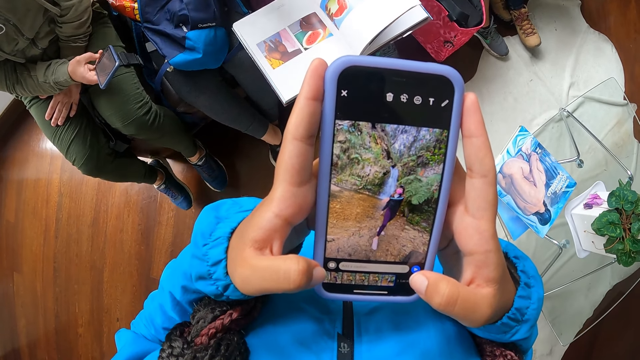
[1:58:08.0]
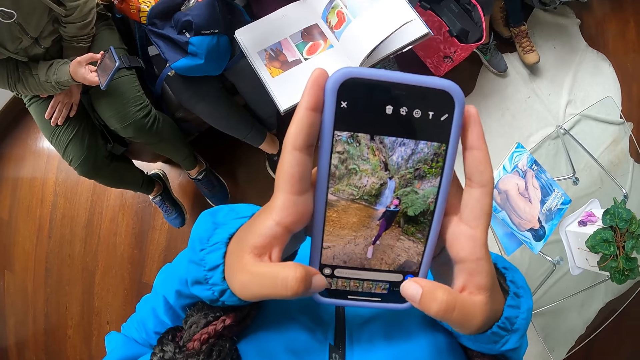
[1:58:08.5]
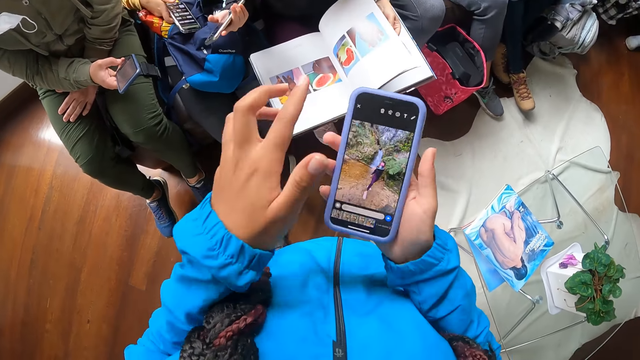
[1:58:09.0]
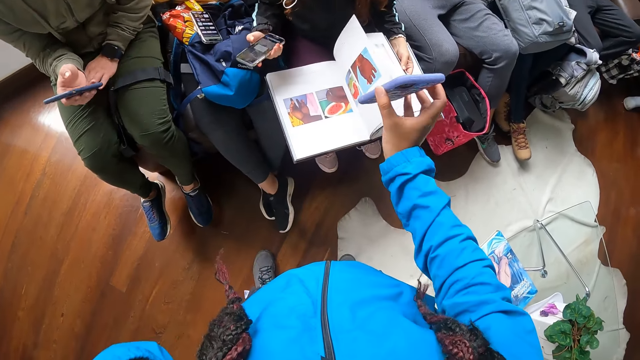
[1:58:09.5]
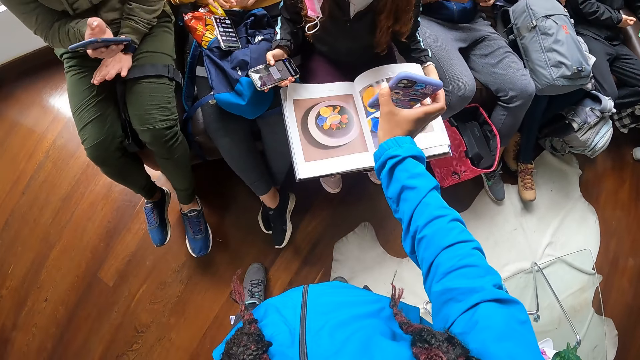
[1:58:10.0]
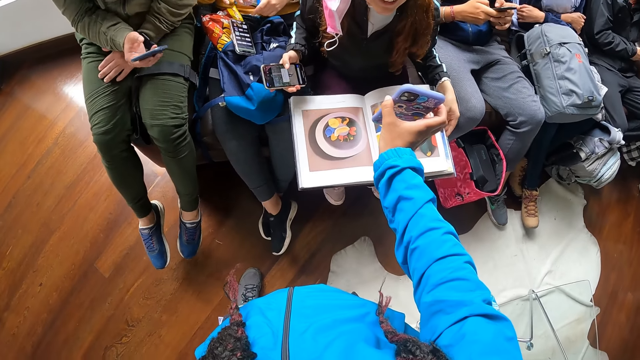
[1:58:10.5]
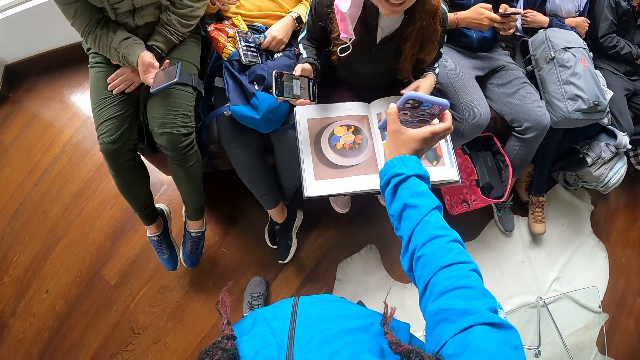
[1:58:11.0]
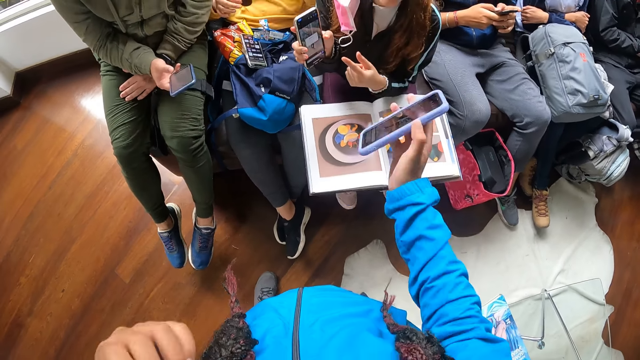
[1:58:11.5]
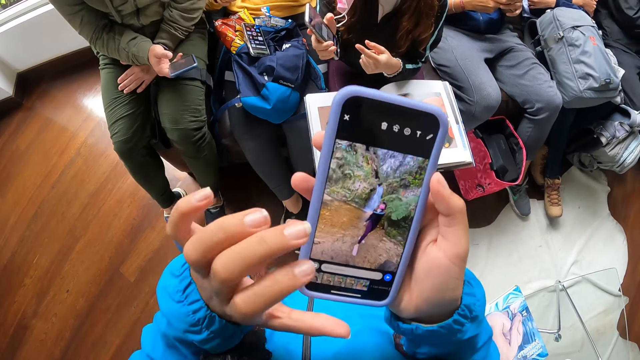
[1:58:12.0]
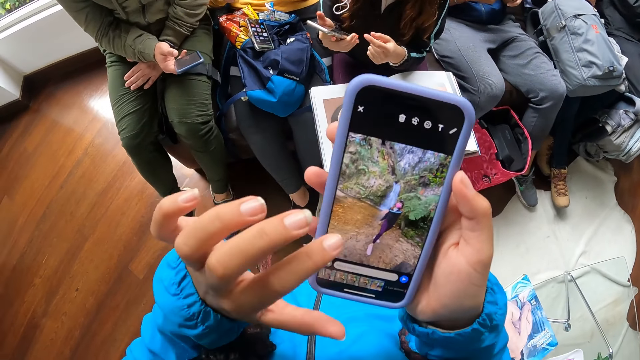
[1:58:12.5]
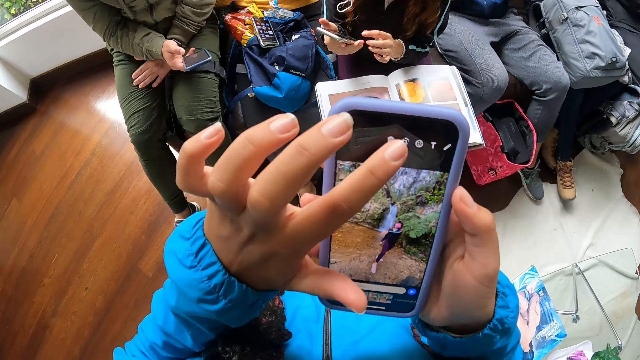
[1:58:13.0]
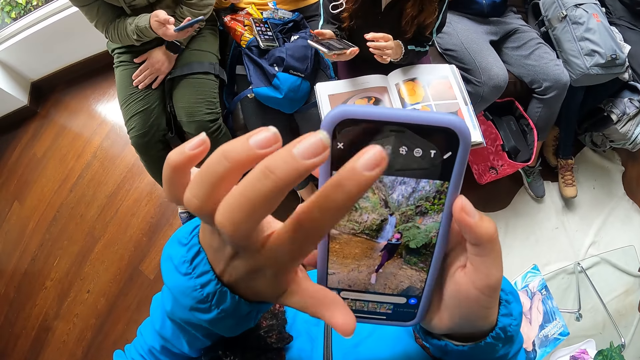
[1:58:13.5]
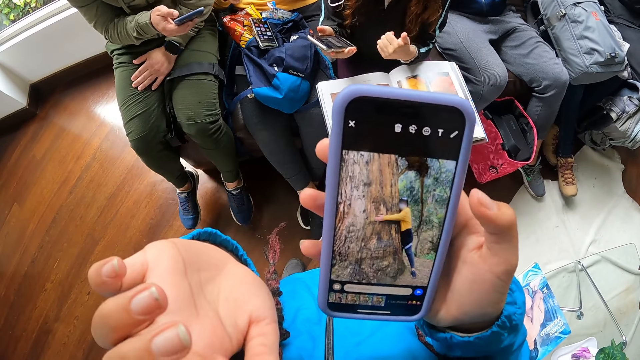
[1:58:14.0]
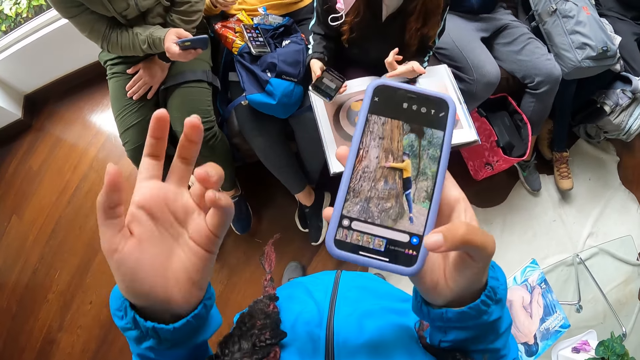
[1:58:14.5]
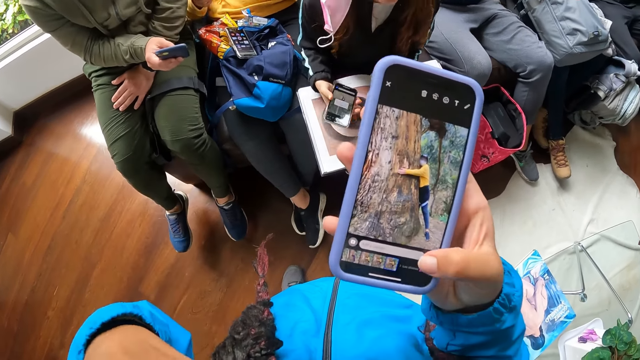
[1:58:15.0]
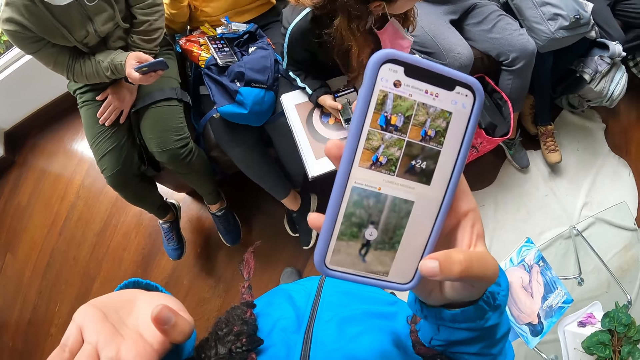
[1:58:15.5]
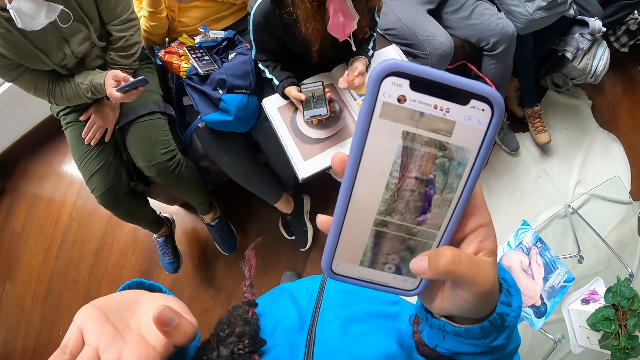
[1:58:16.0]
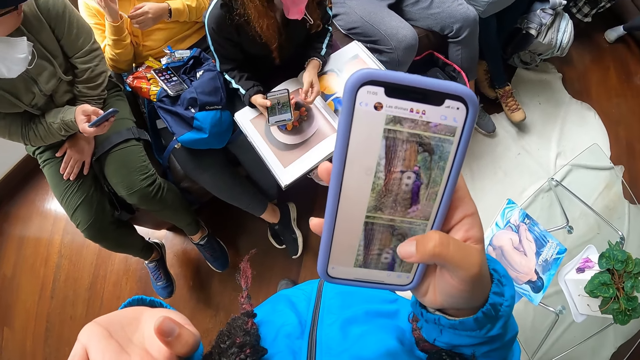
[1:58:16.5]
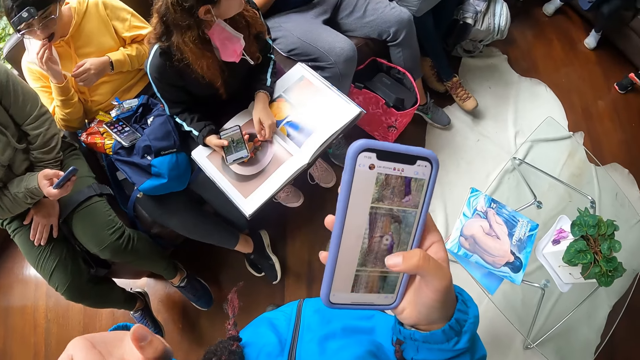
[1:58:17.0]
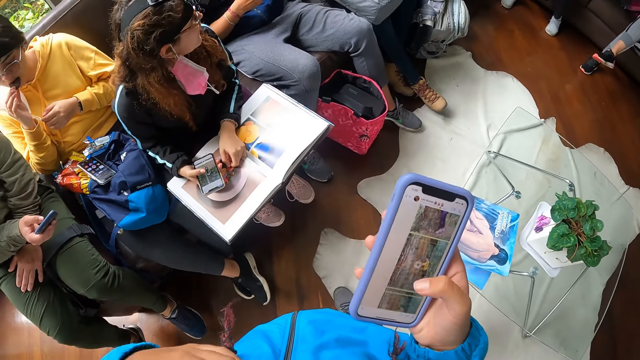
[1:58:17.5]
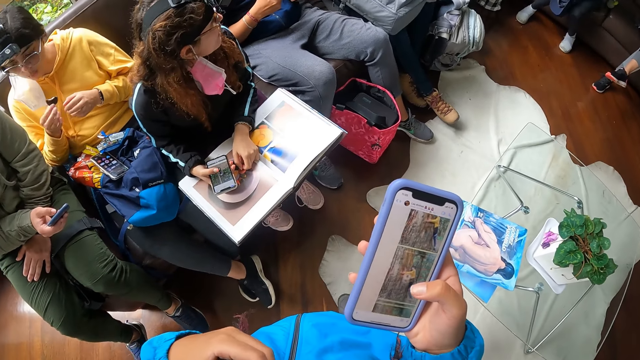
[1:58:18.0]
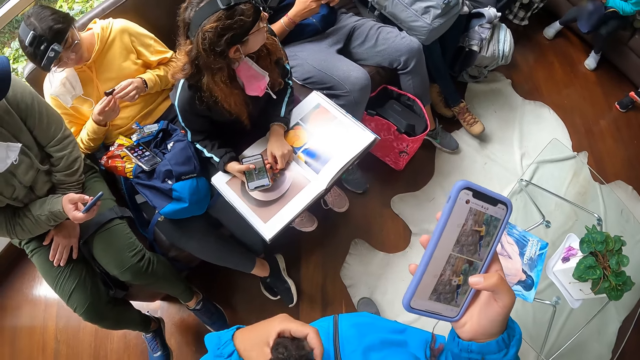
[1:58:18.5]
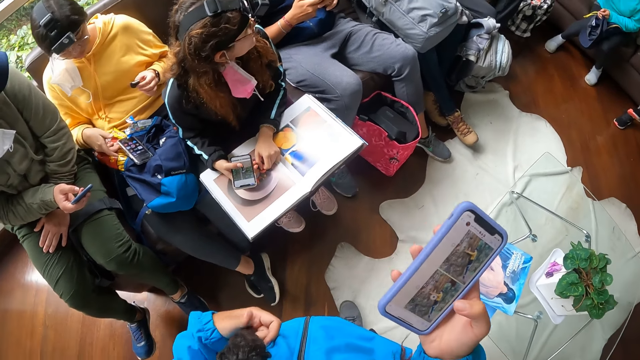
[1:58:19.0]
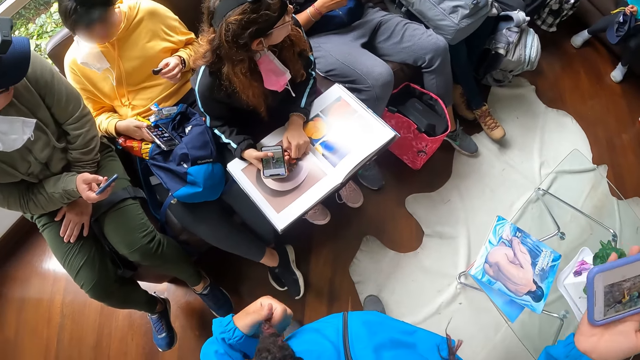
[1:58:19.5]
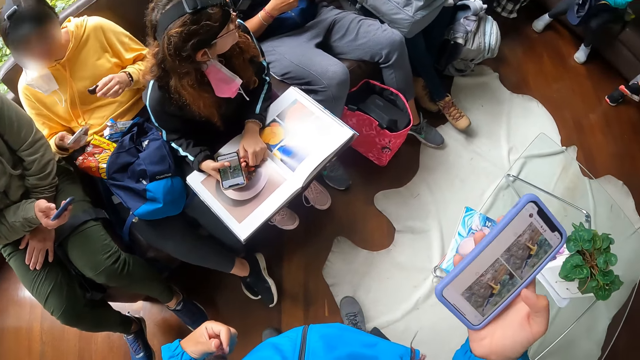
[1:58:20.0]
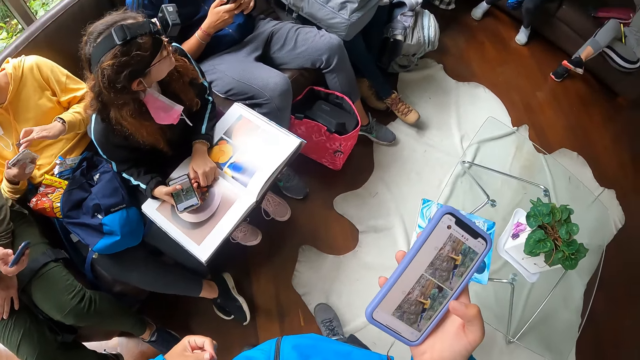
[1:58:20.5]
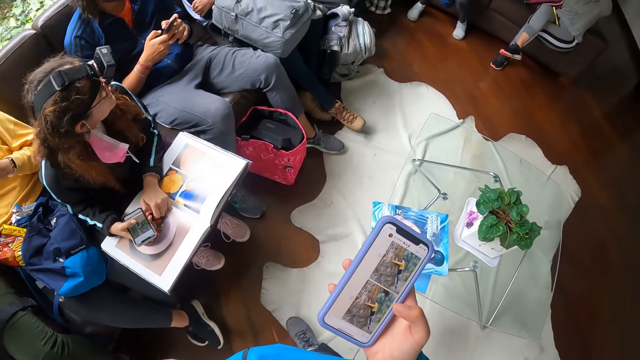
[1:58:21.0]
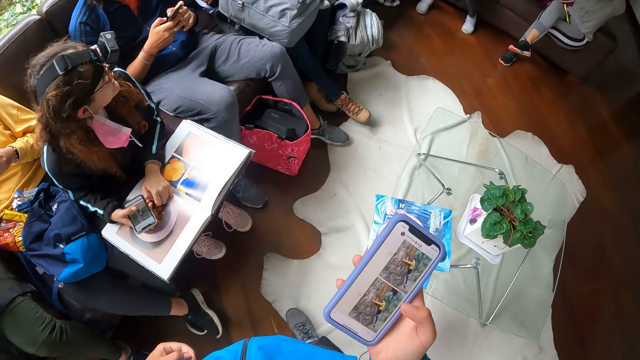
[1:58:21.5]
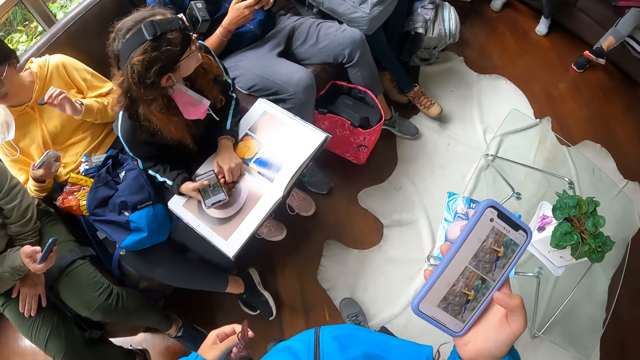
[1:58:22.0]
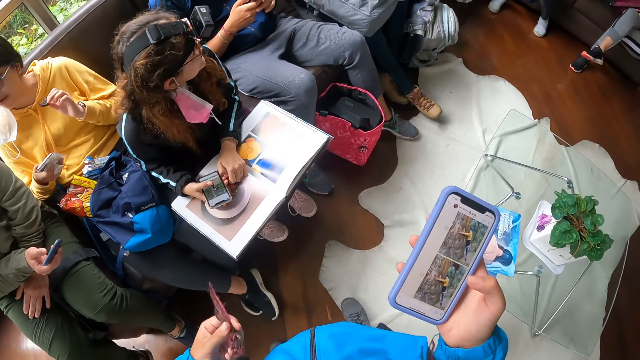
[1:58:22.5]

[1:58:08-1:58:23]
A woman drops the phone in her right hand on the bag on her lap. The camera wearer interacts with another woman. She shows a picture on the phone to others. The first woman places a pack of biscuits in her left hand on the bag on her lap. The camera wearer presses the phone in her right hand with her left hand. A man presses the phone with his right hand. The camera wearer presses the phone with her right hand. She holds her hair with her left hand. The first woman passes the biscuit in her right hand to her left hand. She picks up the phone from the bag on her lap with her right hand. She presses the phone in her right hand with her left hand.

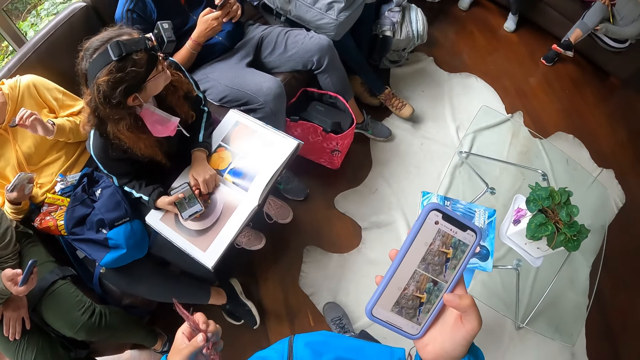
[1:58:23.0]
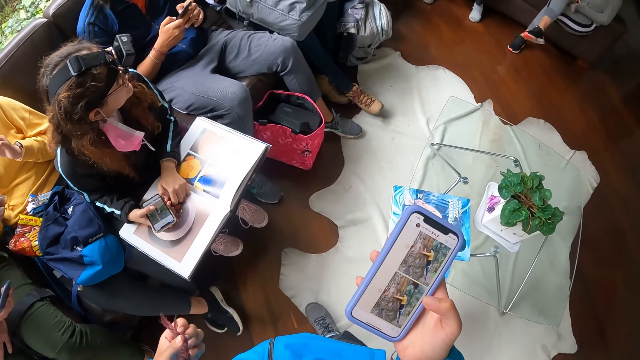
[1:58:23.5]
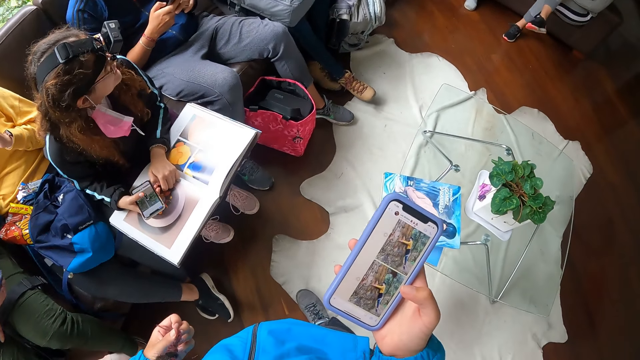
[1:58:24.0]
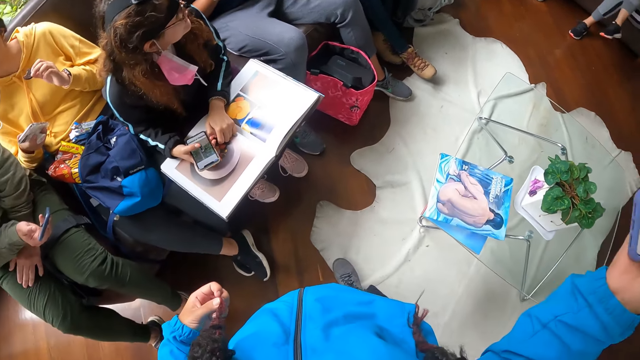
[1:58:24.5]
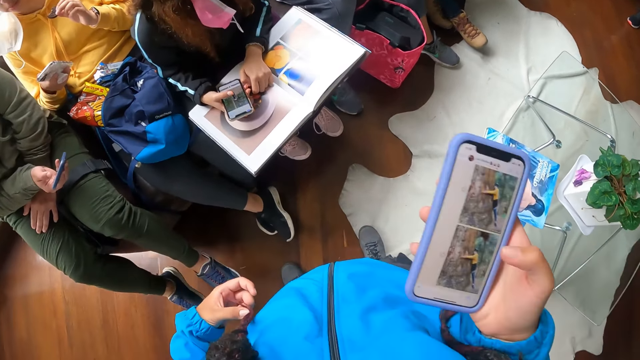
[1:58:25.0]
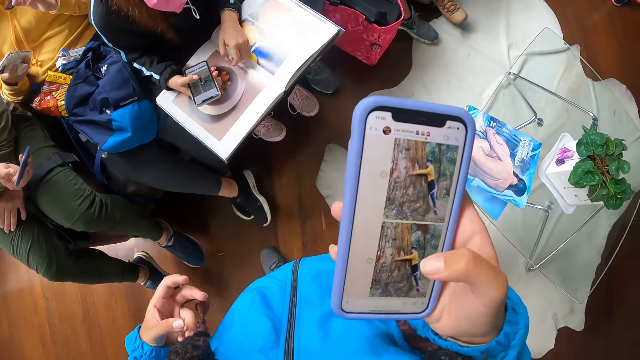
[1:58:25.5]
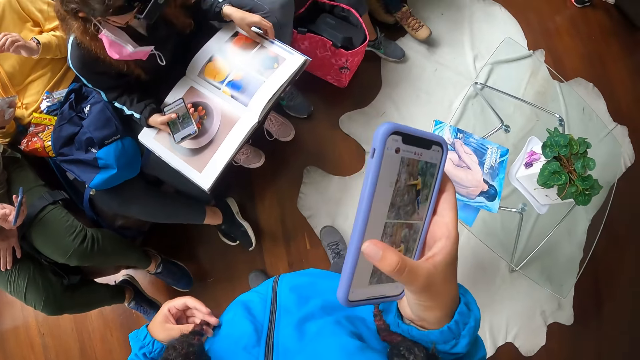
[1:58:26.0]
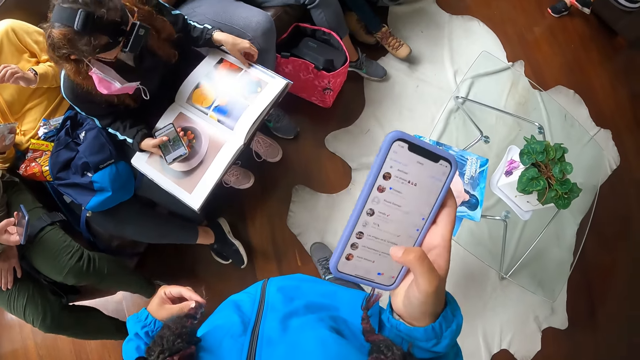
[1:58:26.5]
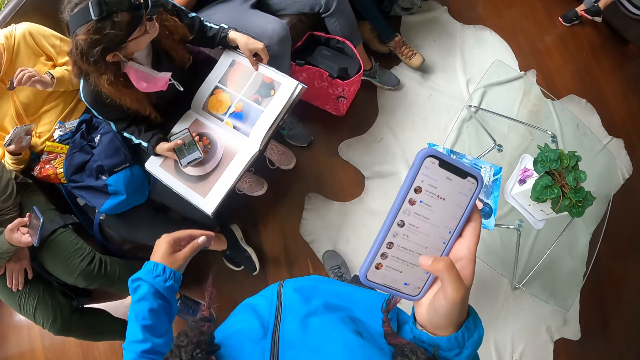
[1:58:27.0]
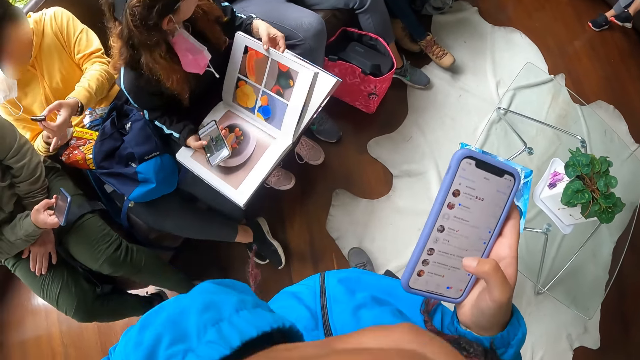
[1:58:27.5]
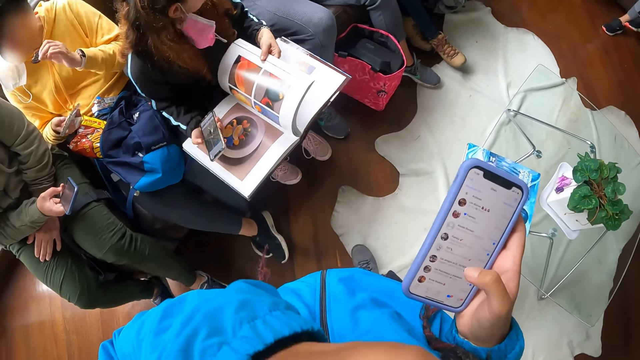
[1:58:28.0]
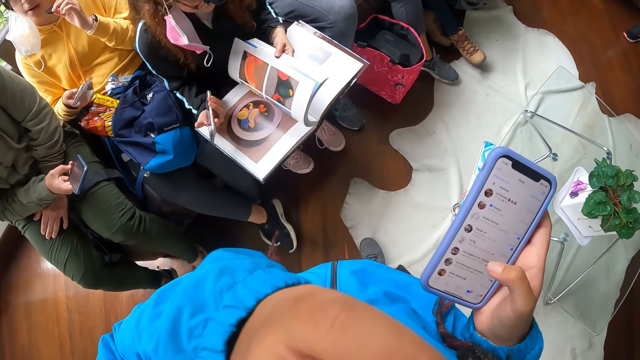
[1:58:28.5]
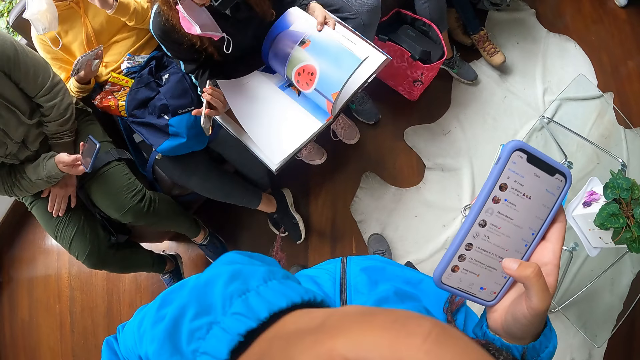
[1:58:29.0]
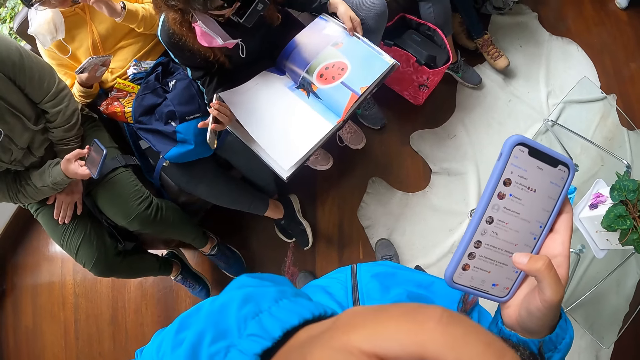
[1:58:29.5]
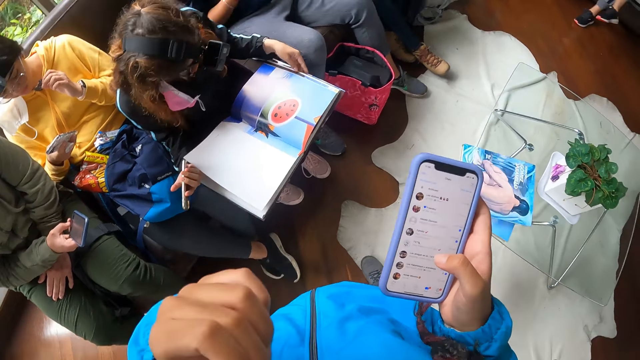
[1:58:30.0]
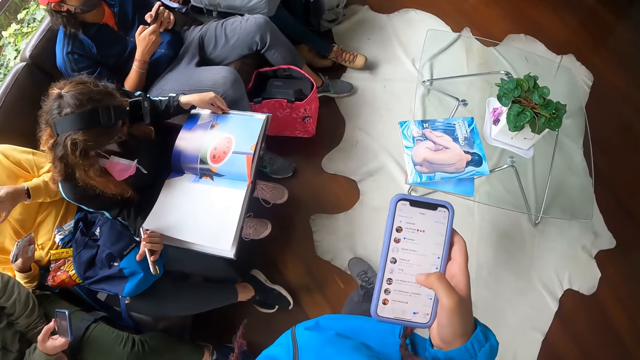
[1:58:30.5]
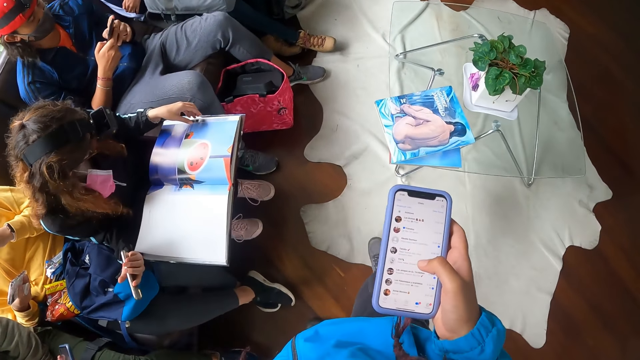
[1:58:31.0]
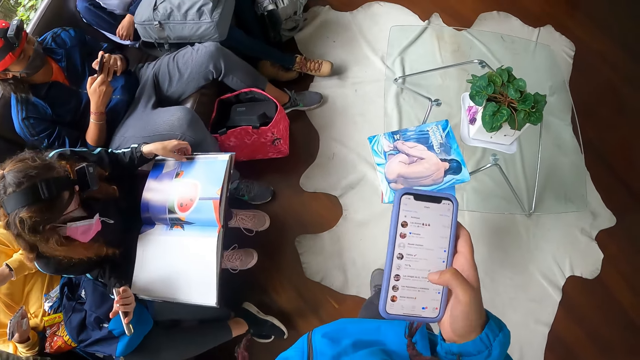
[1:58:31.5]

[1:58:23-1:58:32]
The camera wearer presses the phone with her right hand. She touches her face with her left hand. A woman opens the book on her lap with her left hand. Another woman eats the biscuit in her left hand.
